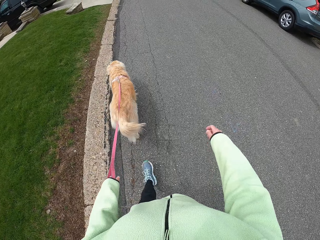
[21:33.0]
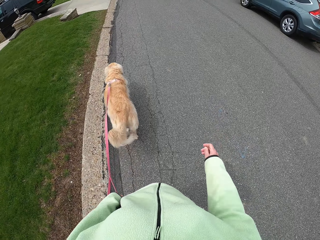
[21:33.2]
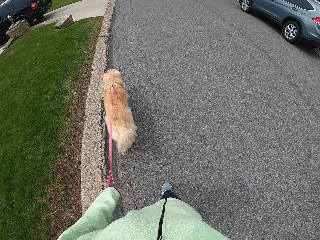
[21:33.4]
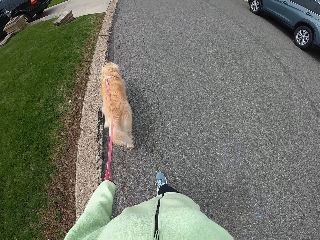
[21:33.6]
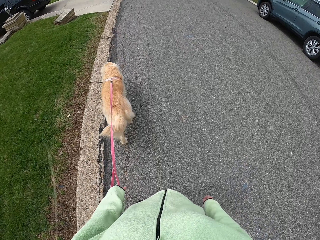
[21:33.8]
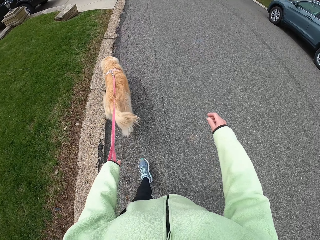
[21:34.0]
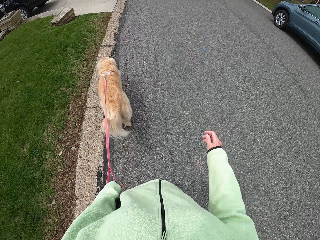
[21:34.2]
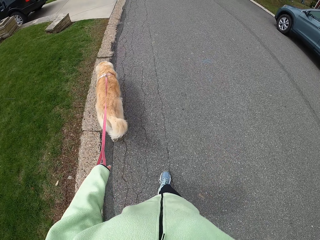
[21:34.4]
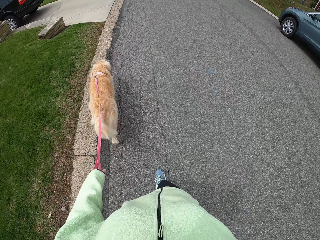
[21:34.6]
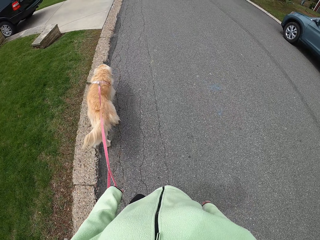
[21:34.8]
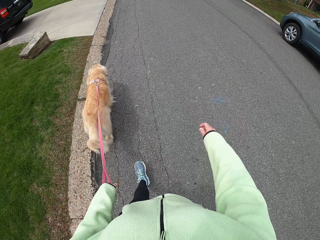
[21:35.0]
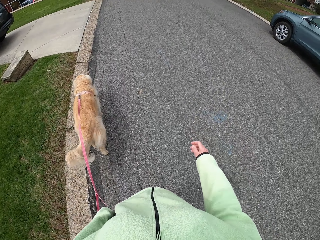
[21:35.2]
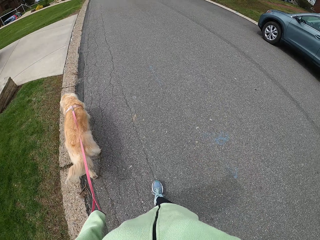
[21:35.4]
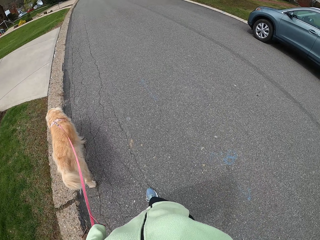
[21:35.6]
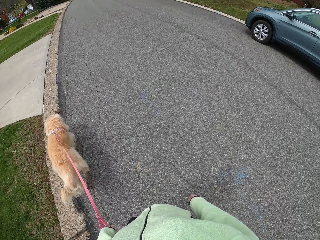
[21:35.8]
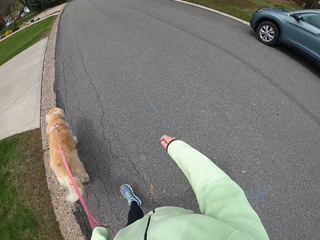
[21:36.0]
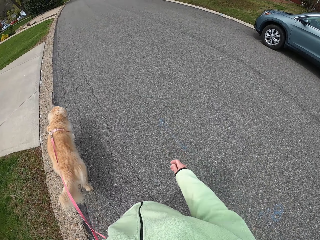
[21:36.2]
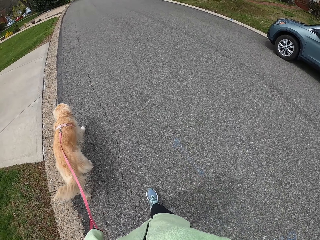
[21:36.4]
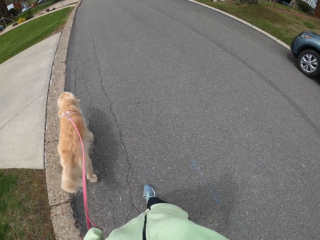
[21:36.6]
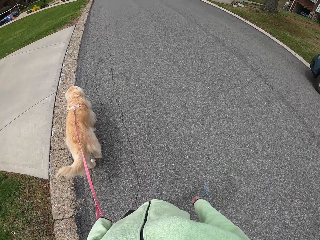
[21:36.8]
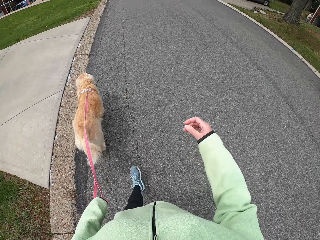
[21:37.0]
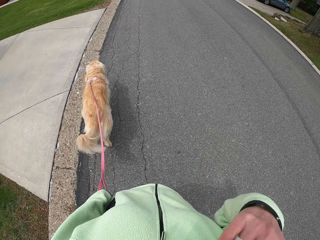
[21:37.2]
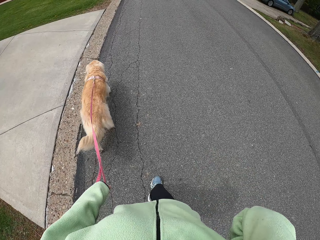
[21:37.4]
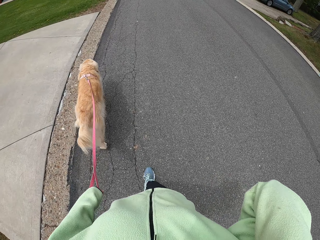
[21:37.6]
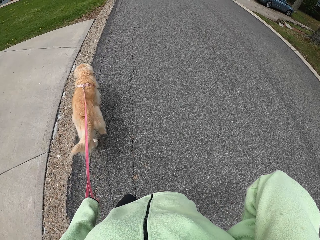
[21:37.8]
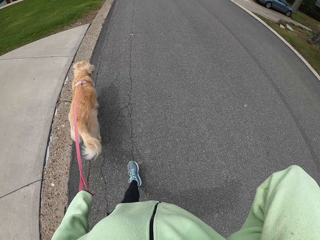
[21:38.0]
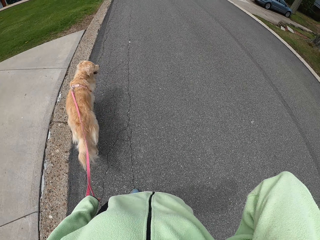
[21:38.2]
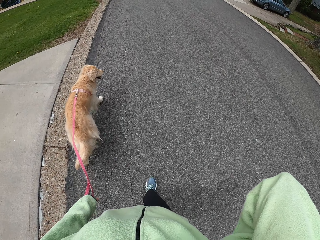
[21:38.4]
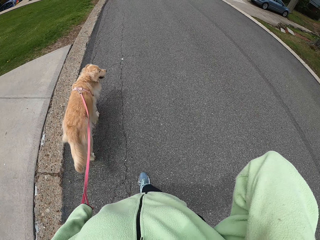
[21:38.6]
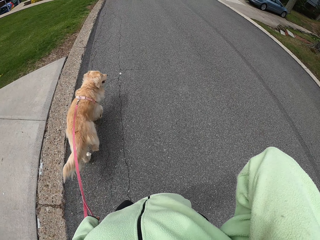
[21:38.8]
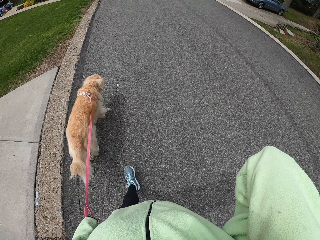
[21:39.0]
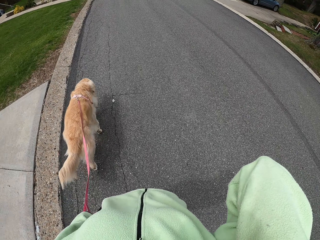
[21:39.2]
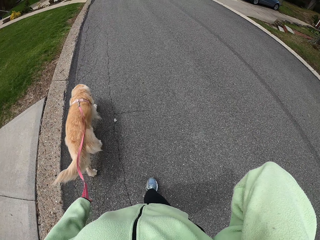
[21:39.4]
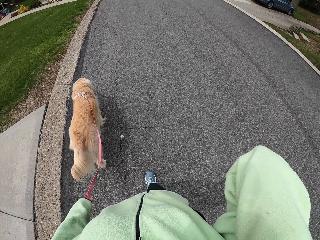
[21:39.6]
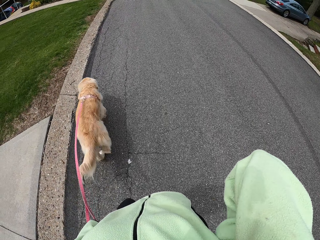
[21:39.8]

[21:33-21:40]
The camera wearer raises the right hand.

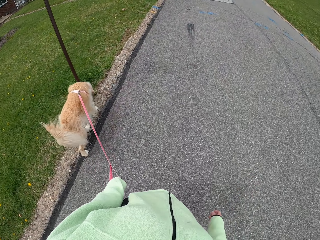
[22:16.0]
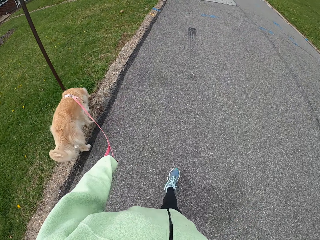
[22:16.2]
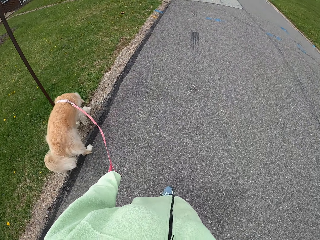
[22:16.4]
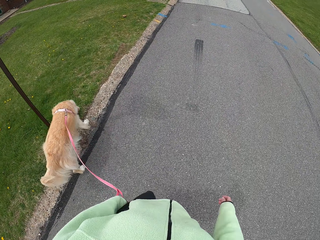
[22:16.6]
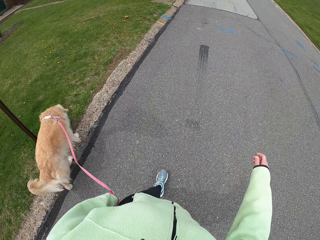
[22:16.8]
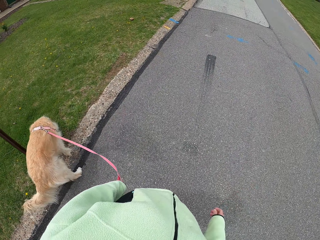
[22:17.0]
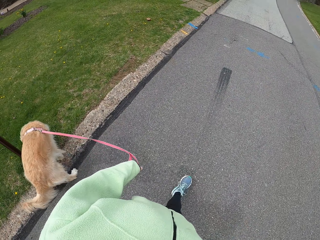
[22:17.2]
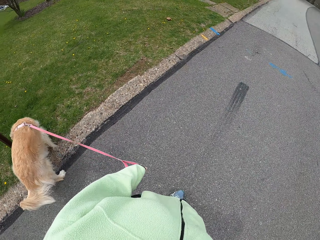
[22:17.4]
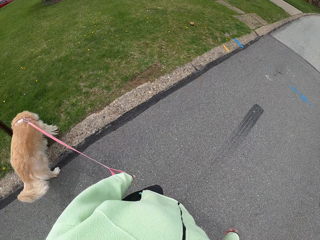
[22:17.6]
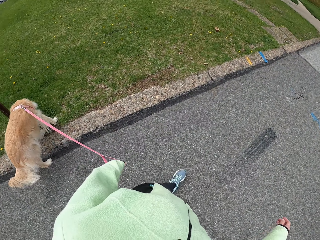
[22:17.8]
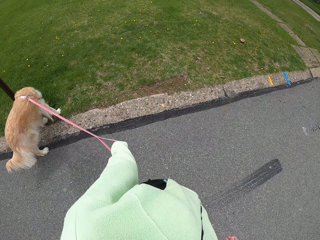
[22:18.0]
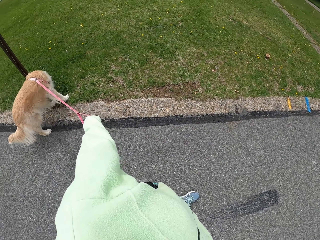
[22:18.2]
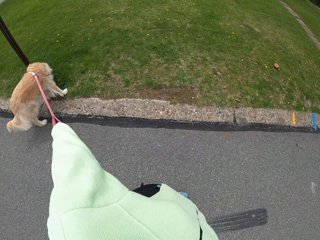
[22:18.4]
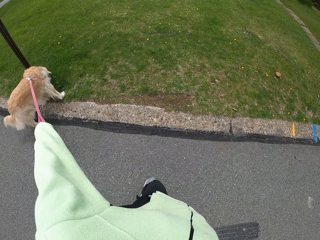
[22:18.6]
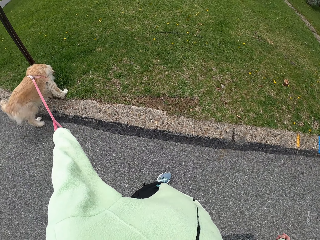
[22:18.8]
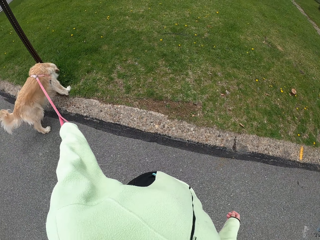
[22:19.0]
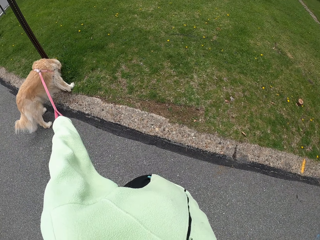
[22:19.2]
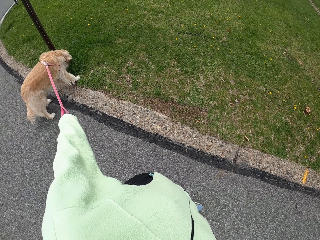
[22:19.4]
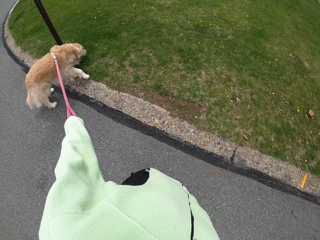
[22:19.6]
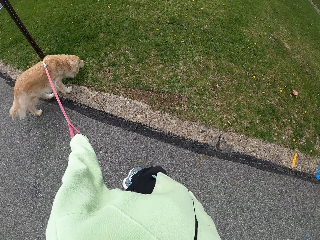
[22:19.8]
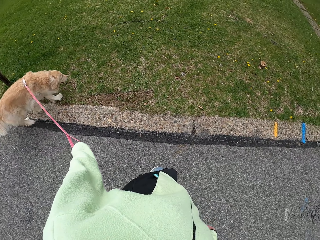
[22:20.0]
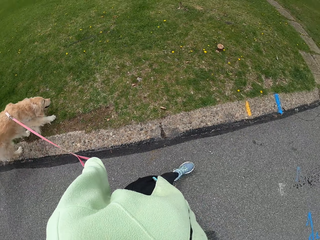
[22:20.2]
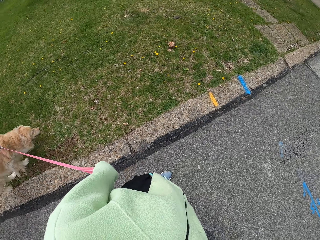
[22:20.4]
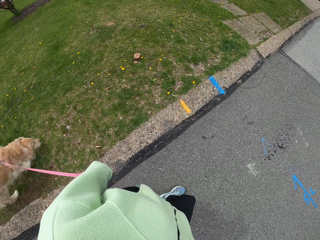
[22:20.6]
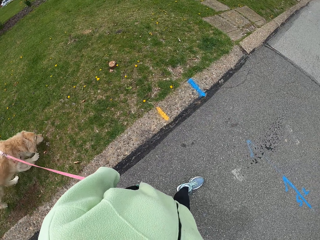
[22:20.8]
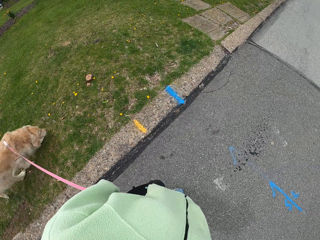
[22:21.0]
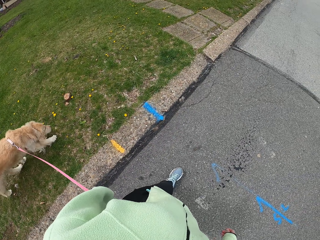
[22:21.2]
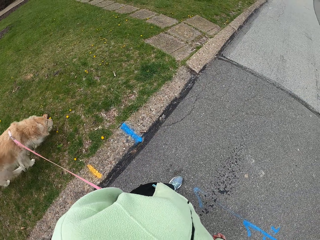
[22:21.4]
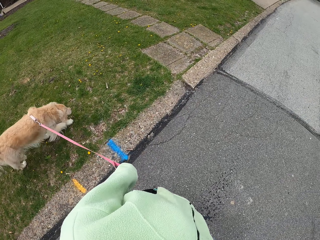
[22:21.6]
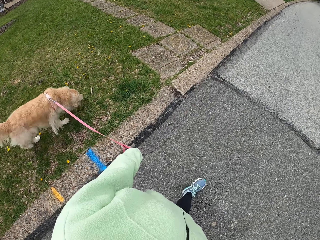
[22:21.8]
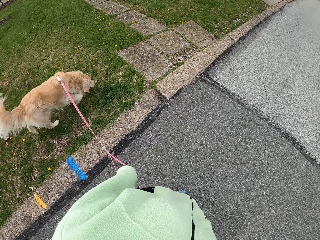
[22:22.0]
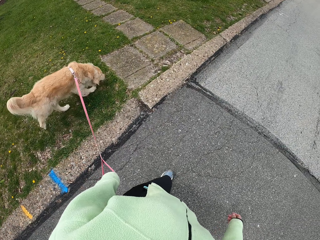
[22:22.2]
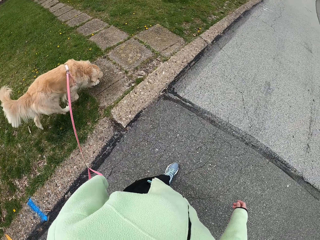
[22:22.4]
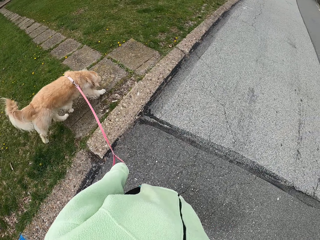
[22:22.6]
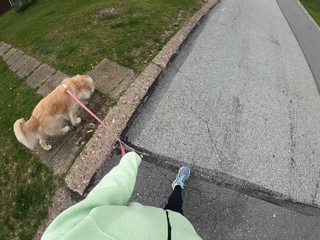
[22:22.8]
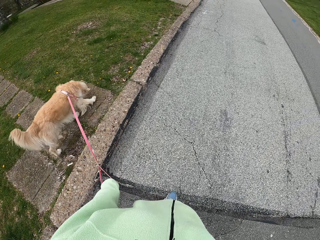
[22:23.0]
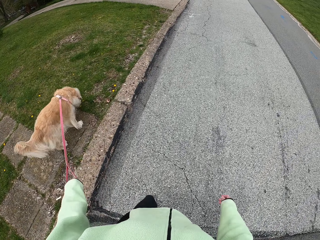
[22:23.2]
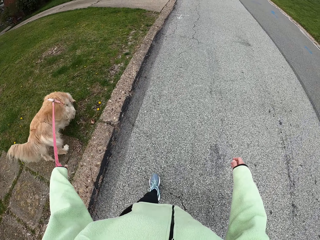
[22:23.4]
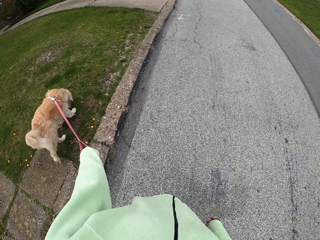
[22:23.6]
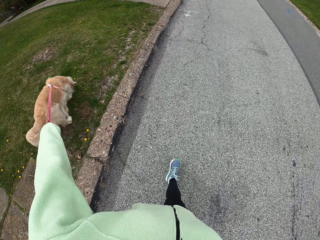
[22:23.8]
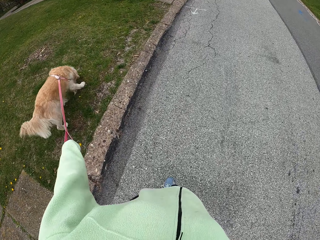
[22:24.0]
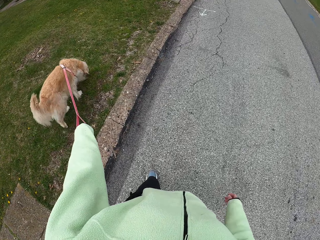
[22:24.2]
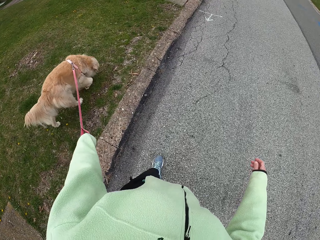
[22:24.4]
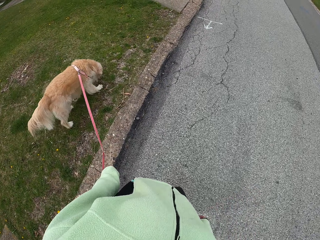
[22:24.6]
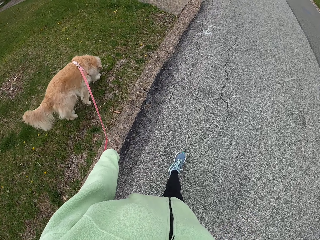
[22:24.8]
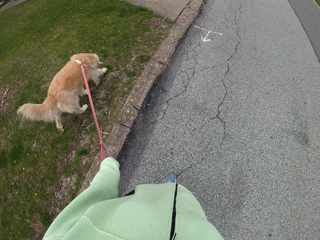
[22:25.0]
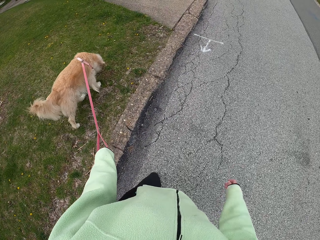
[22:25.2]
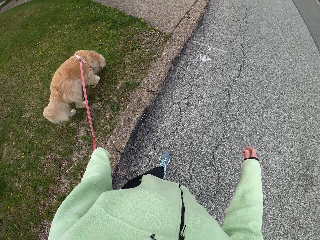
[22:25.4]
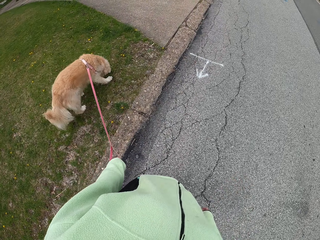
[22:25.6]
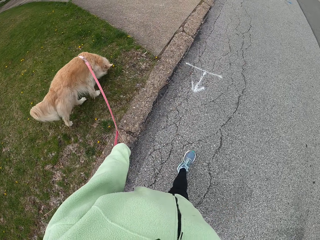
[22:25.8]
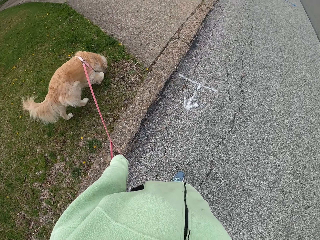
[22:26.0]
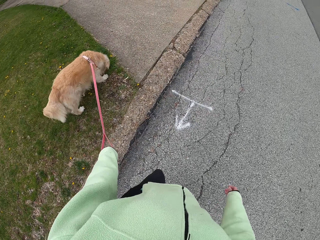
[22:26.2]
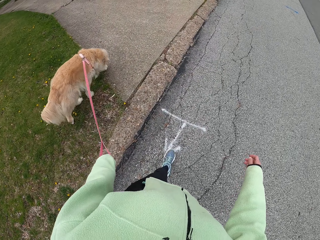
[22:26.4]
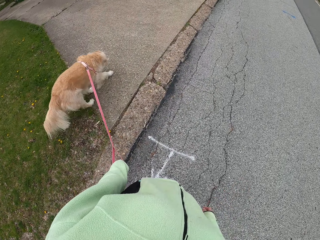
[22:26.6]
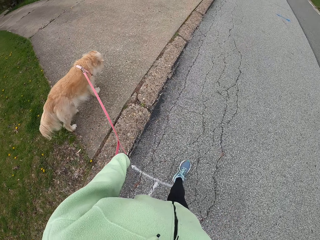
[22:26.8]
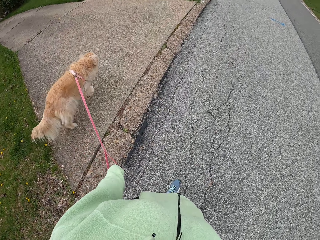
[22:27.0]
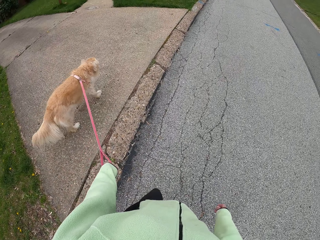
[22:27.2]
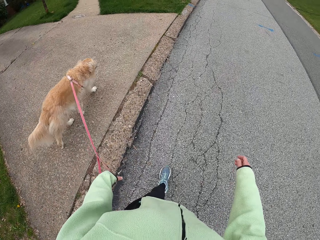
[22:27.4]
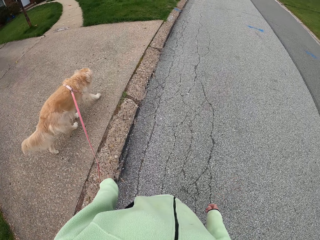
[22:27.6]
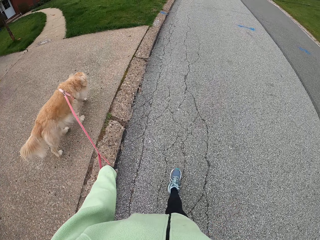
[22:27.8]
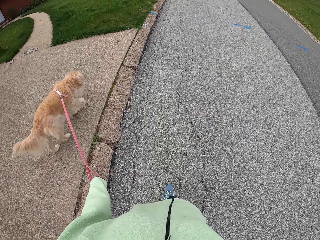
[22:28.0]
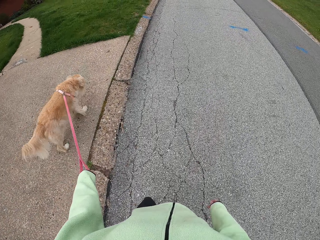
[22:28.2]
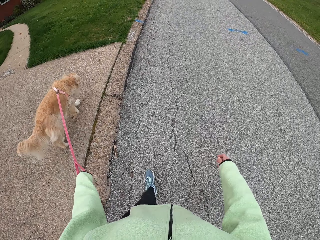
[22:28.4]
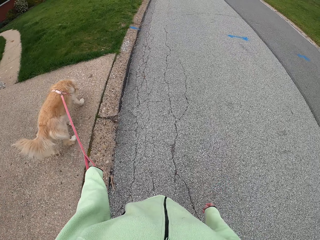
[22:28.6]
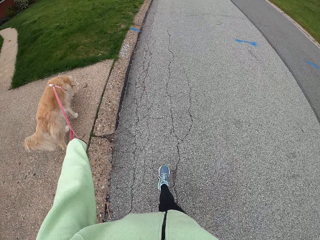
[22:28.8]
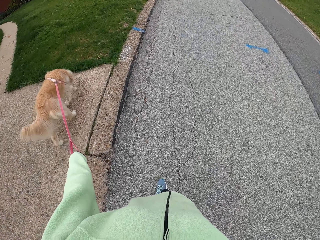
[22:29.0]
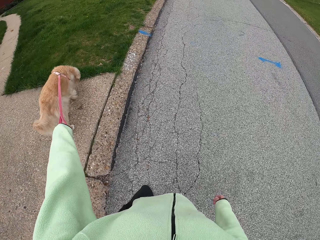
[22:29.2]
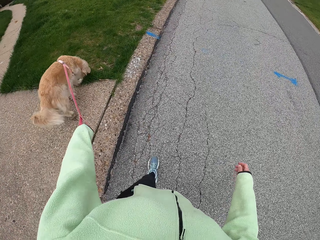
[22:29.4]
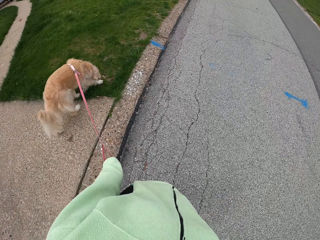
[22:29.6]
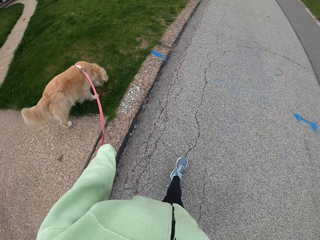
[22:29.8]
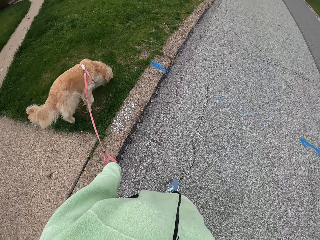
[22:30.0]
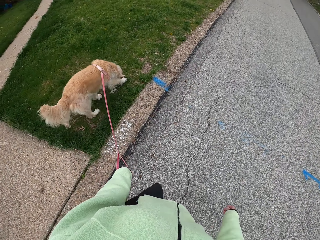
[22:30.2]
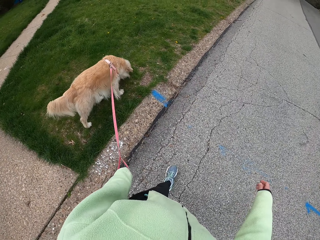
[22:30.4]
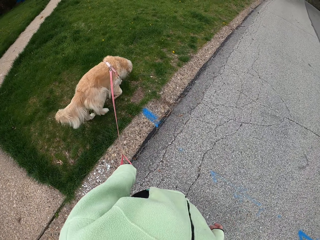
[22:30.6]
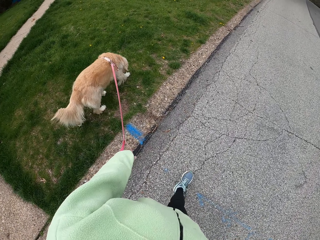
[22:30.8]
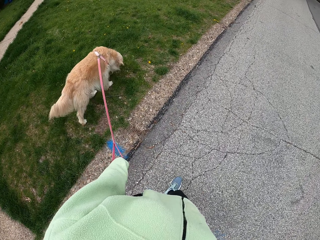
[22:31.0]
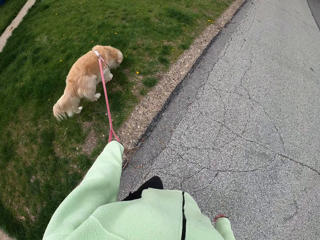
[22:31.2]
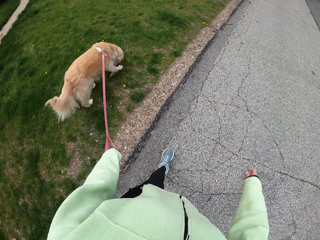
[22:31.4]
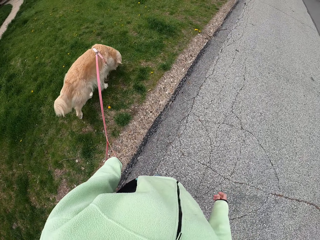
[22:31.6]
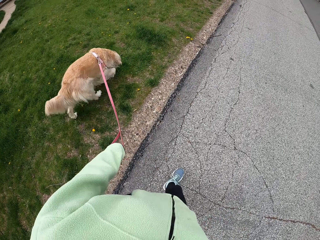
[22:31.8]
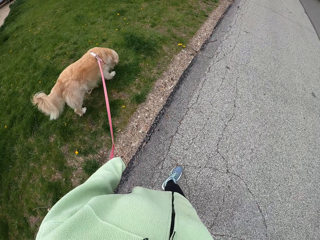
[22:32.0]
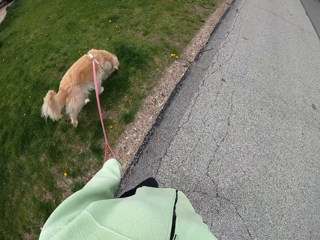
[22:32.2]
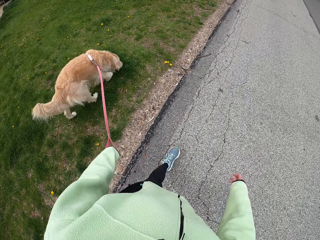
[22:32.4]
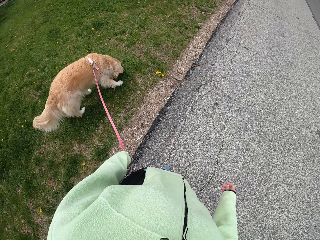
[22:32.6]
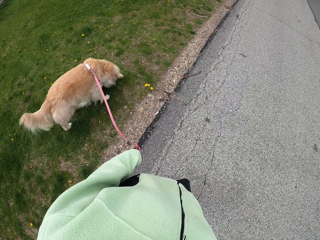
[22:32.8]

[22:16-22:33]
The camera wearer stops so as the dog sniffs. They walk the dog.
